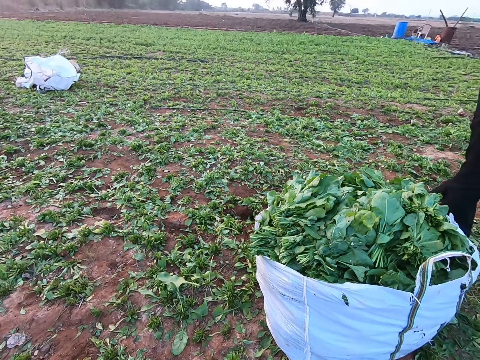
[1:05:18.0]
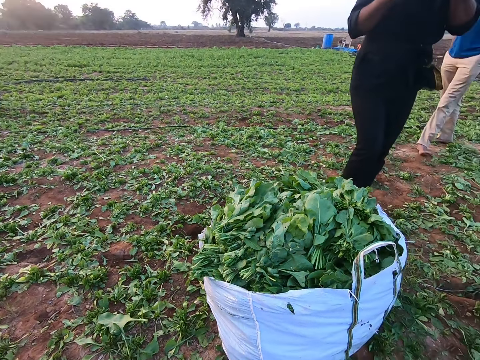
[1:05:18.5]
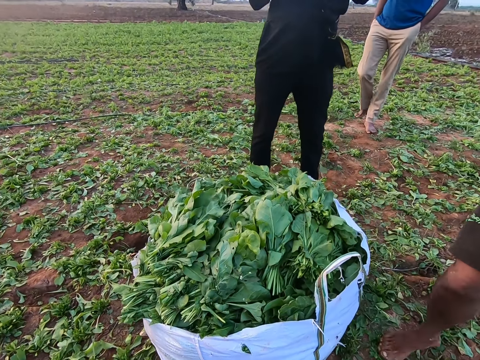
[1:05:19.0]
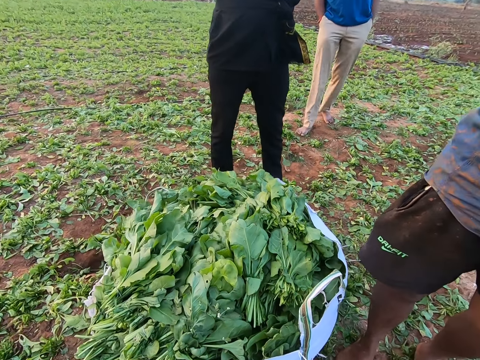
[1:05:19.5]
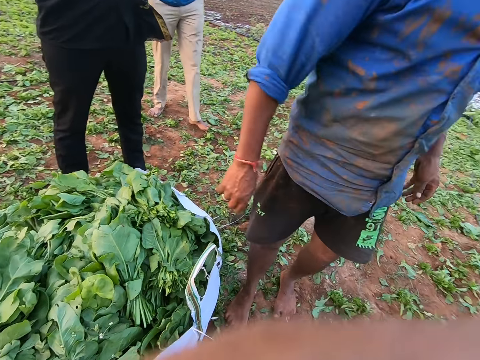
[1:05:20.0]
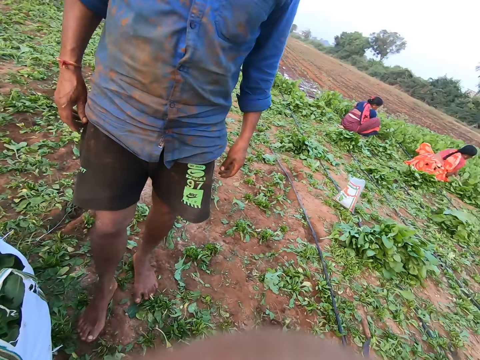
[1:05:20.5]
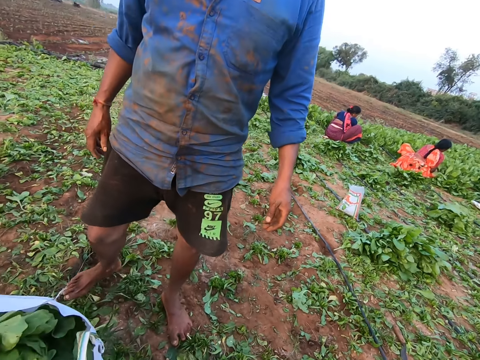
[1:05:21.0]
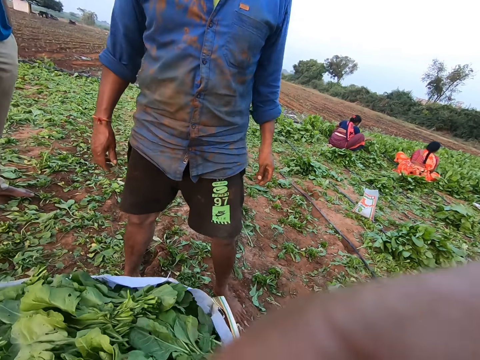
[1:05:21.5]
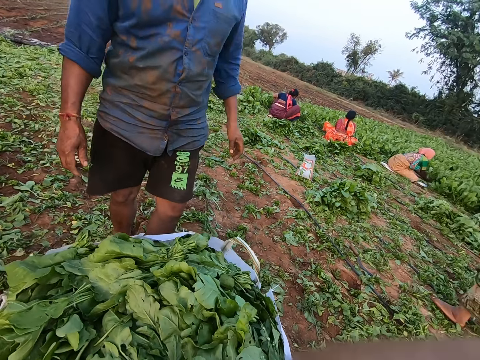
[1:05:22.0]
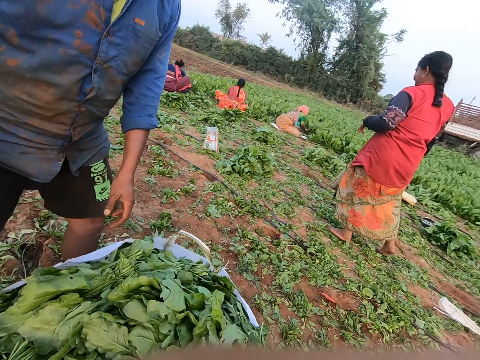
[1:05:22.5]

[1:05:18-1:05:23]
A man arranges the collard greens in the bag on the ground with both hands.
